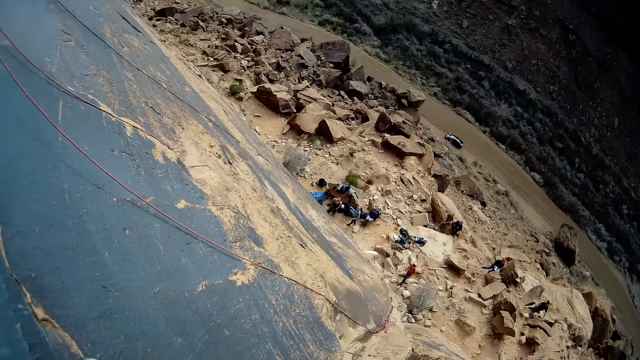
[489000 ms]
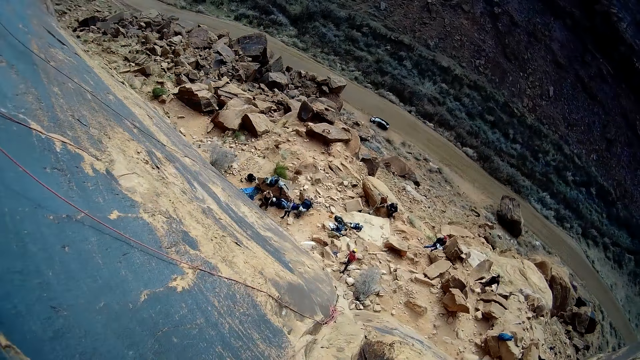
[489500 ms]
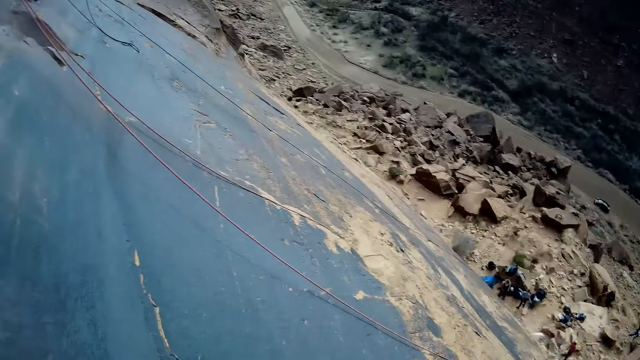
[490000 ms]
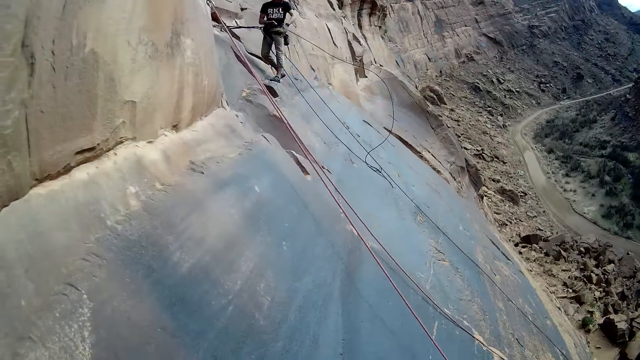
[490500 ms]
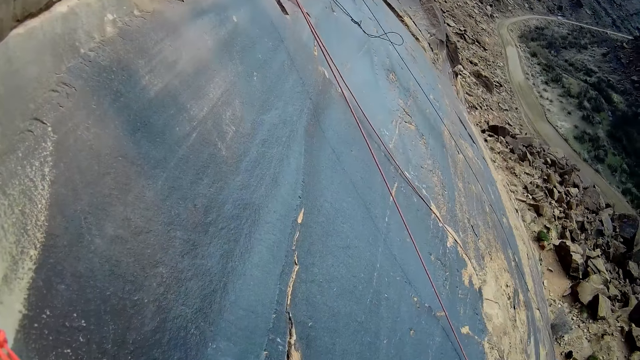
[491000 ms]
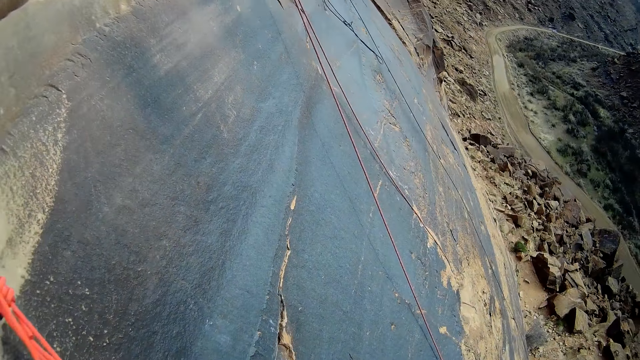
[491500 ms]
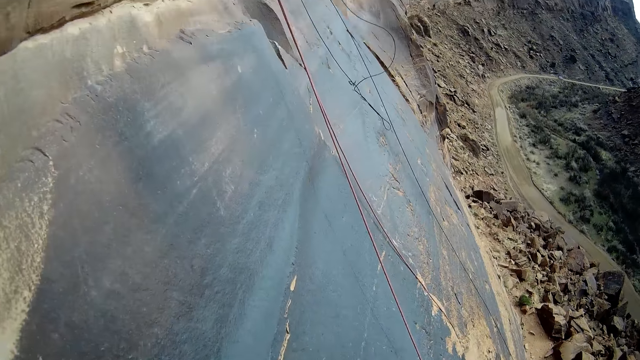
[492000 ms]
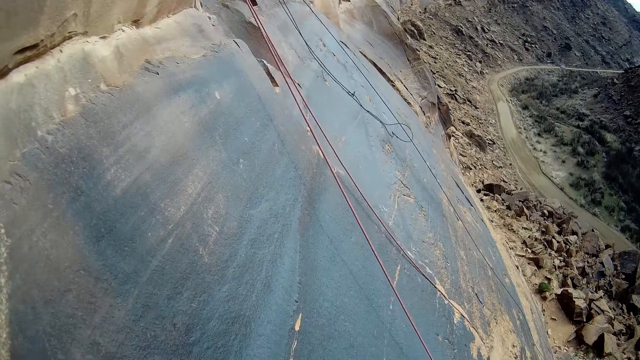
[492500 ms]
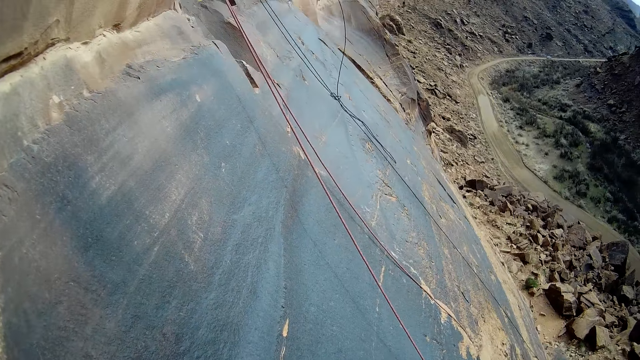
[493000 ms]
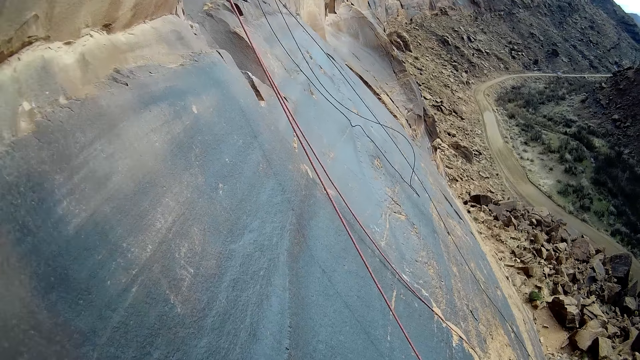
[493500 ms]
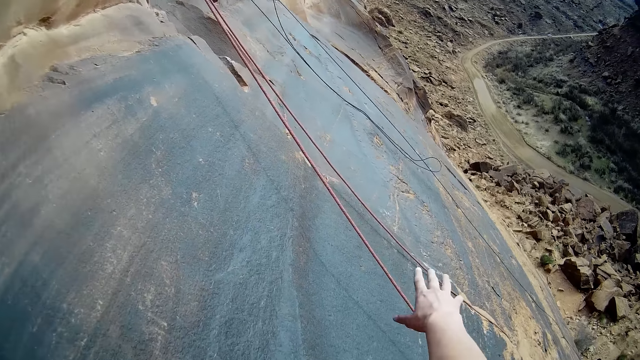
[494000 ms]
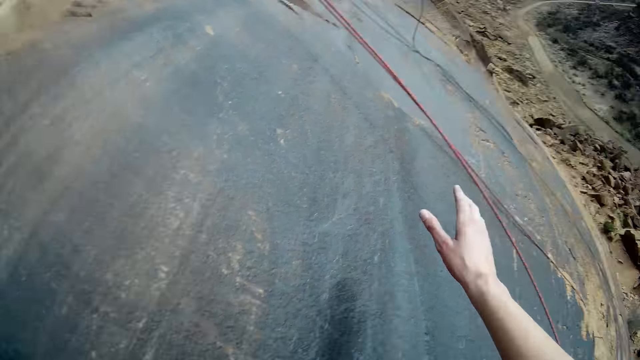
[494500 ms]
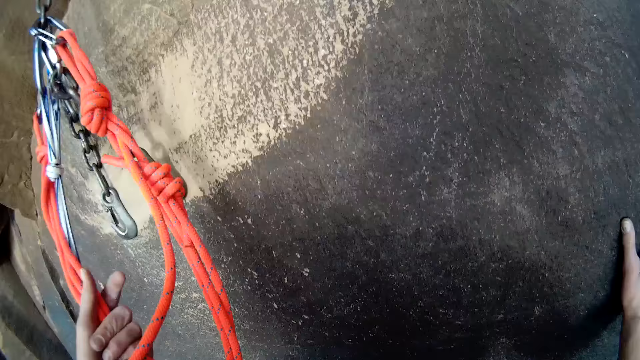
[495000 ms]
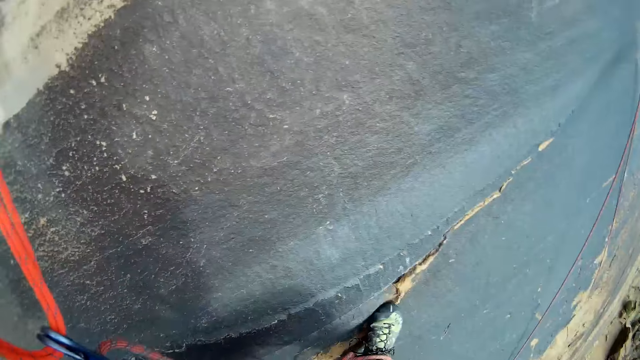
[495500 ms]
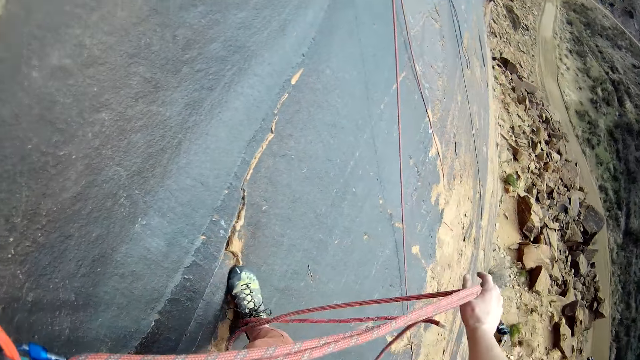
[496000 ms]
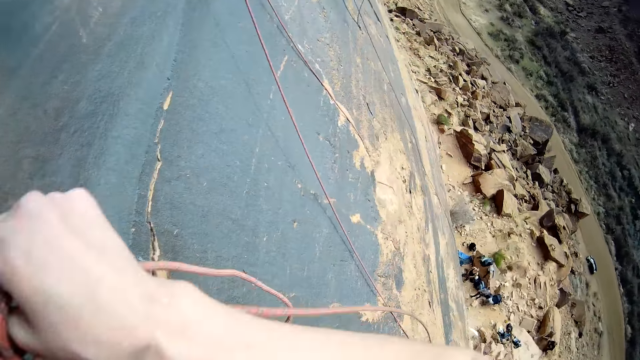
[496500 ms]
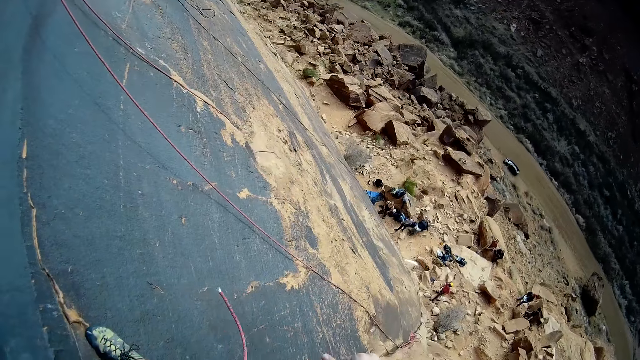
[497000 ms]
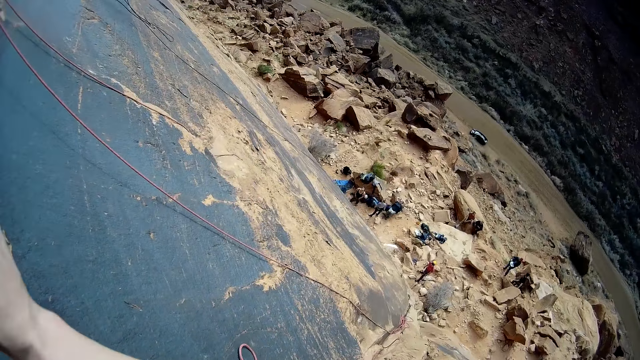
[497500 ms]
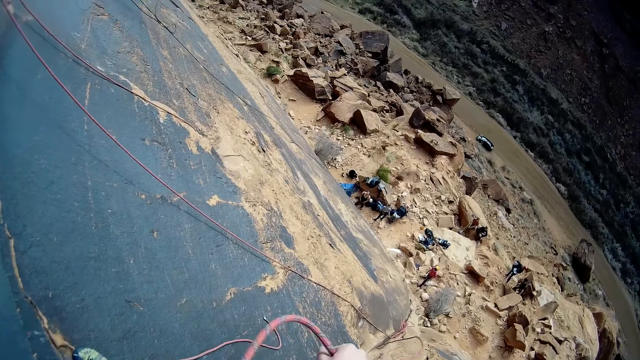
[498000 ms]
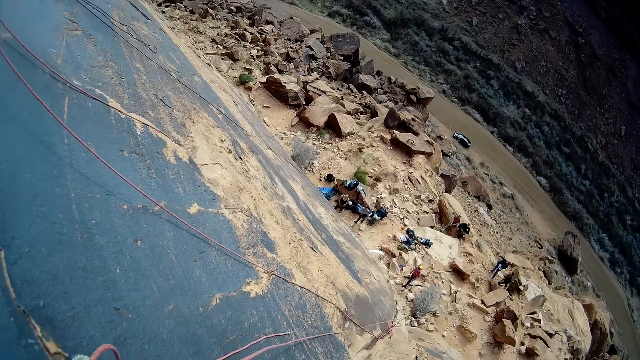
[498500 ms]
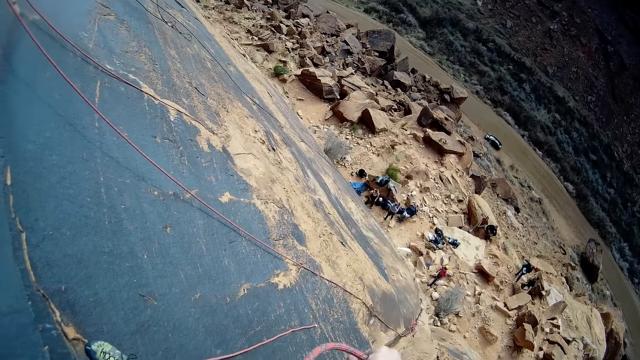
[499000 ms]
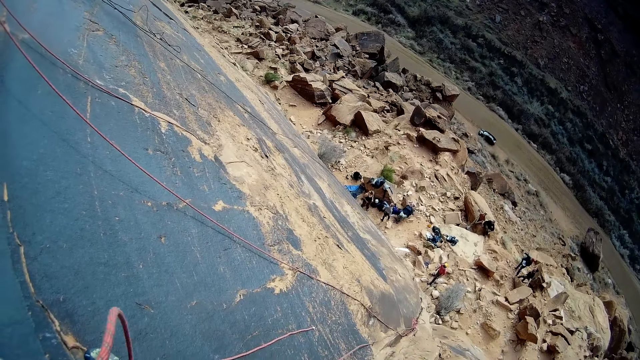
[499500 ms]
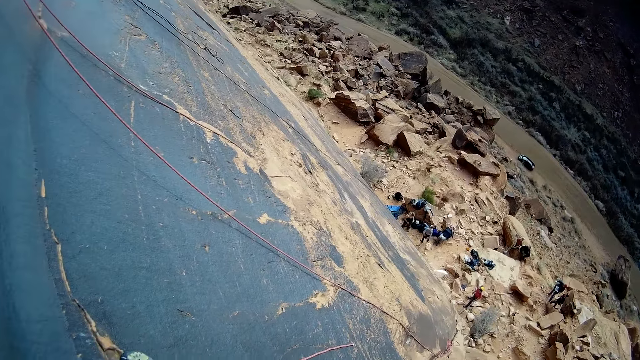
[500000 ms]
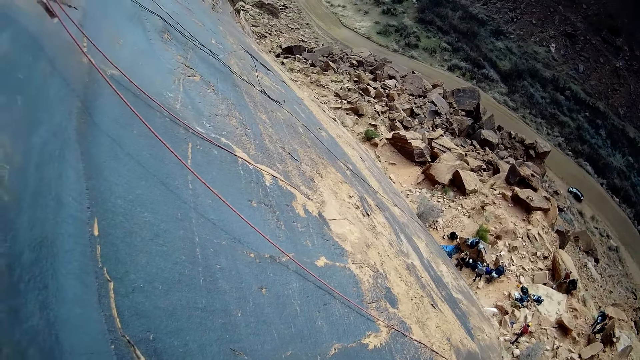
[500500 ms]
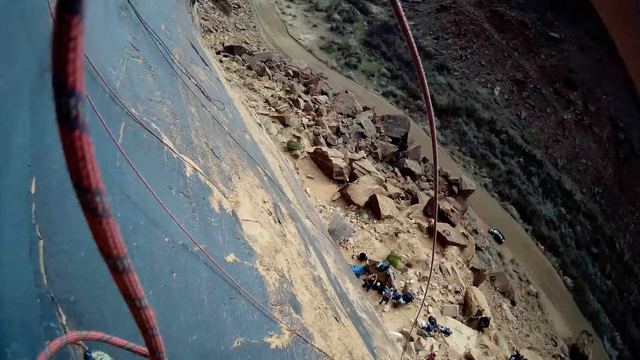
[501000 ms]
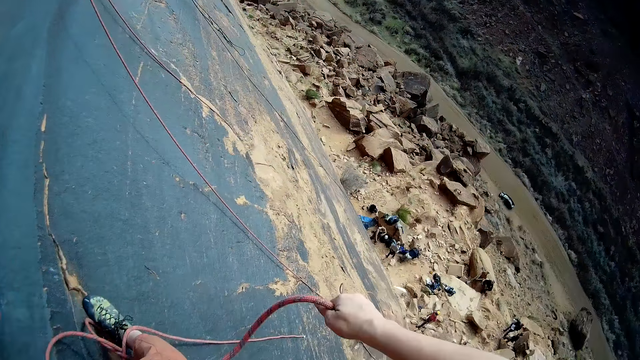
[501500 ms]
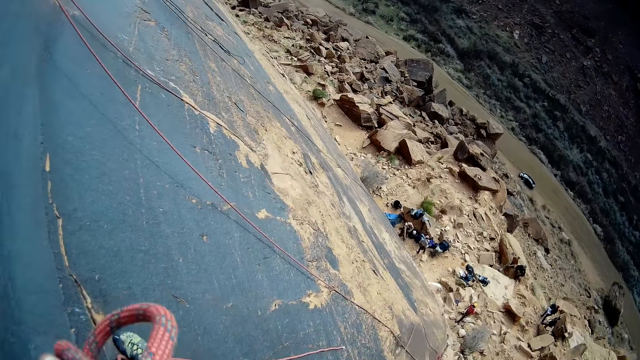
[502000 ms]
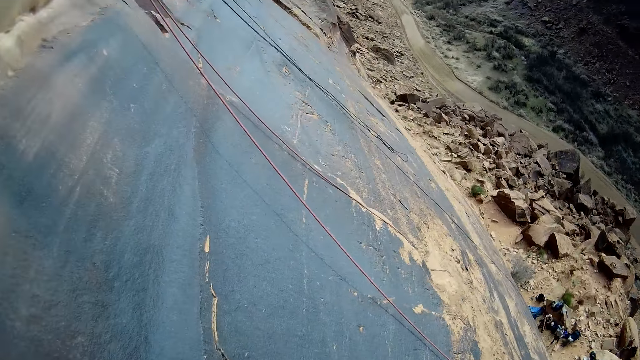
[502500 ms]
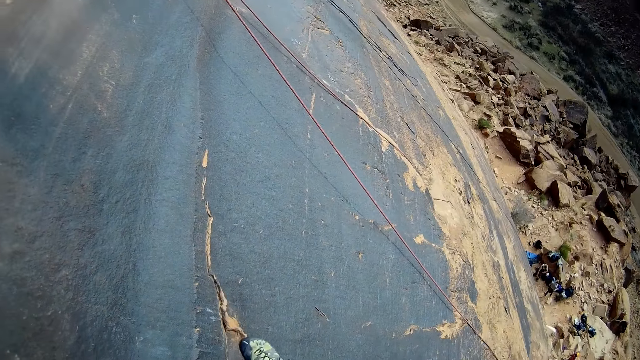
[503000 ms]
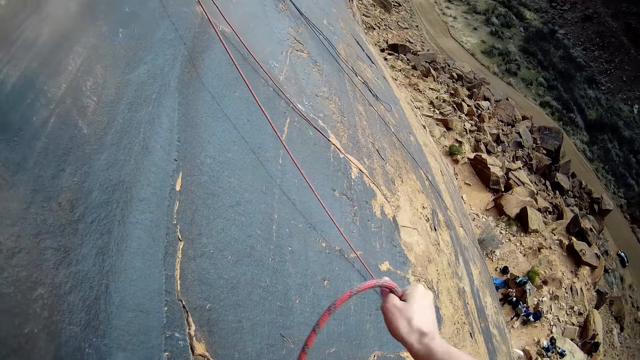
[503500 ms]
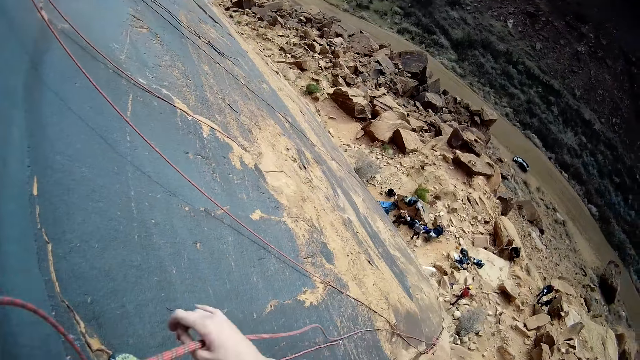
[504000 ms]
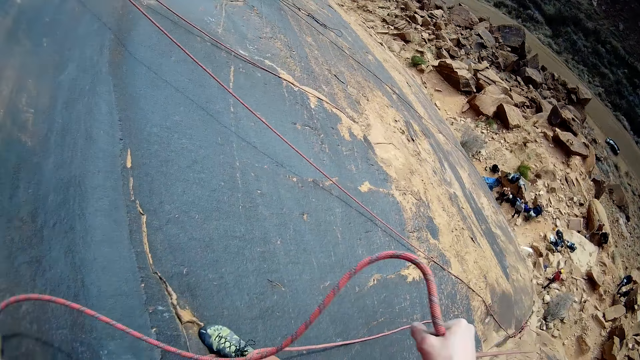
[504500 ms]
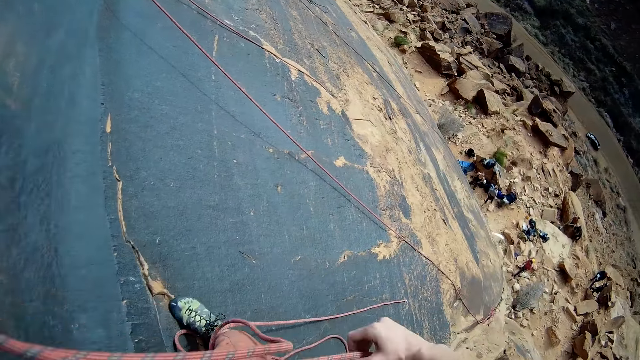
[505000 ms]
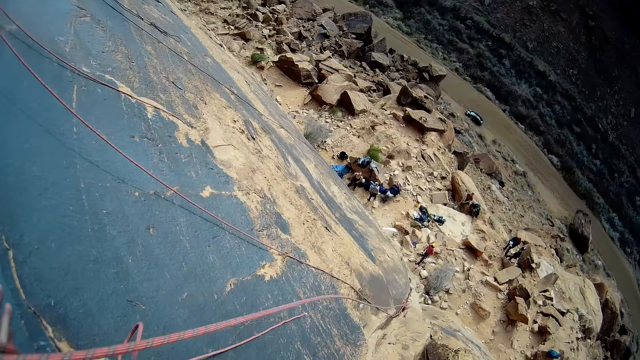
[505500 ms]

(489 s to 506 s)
The camera wearer stretches hands towards the rope. He pulls up the rope with his hands.

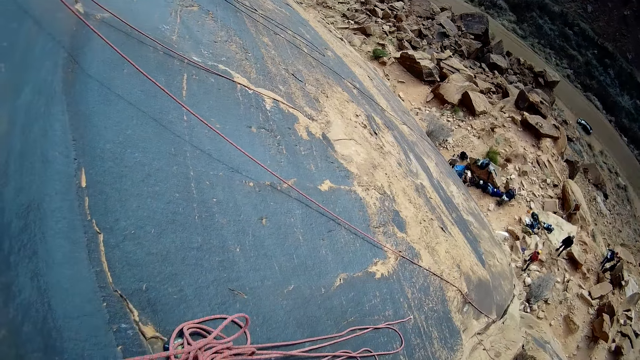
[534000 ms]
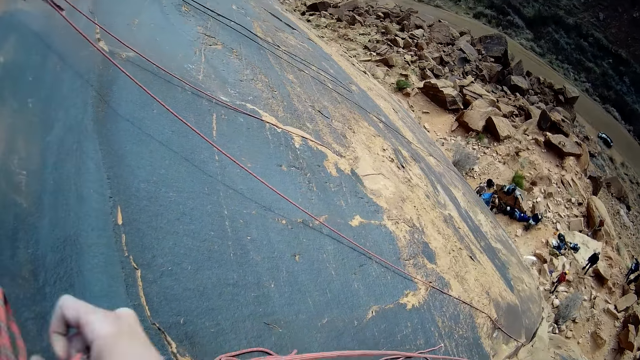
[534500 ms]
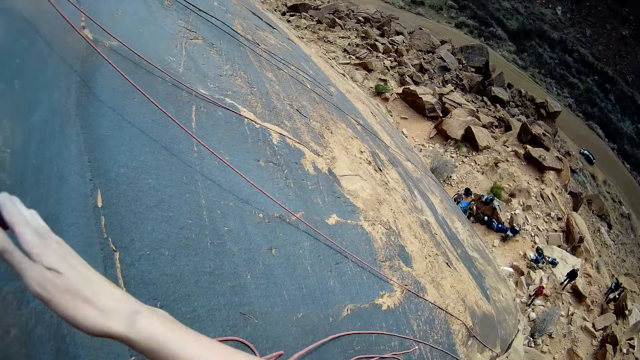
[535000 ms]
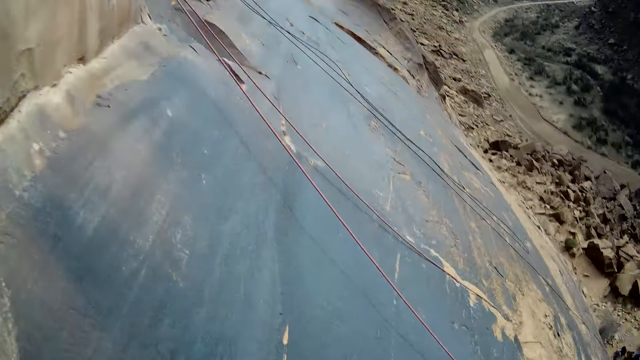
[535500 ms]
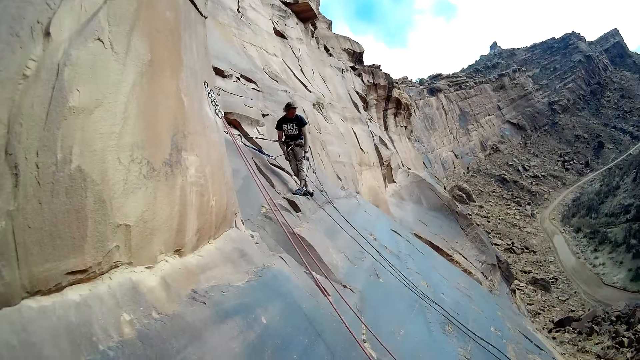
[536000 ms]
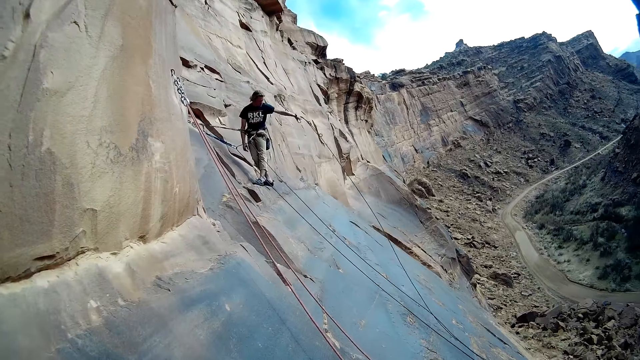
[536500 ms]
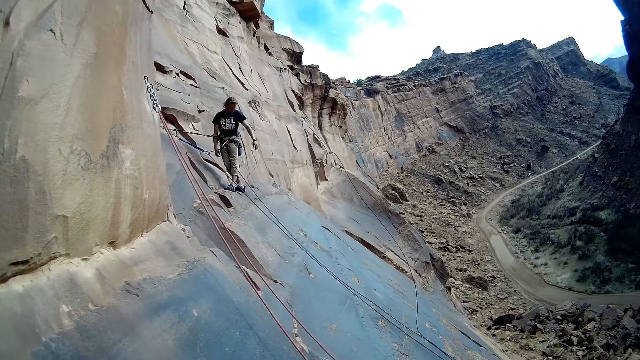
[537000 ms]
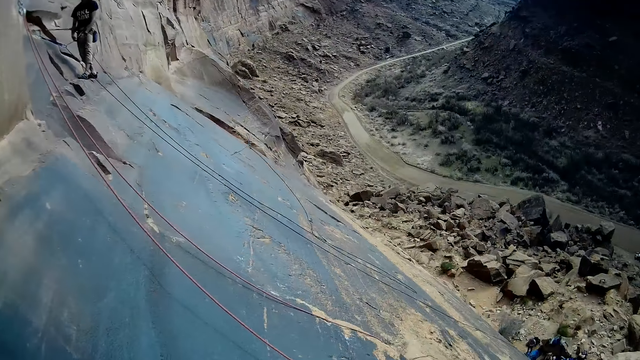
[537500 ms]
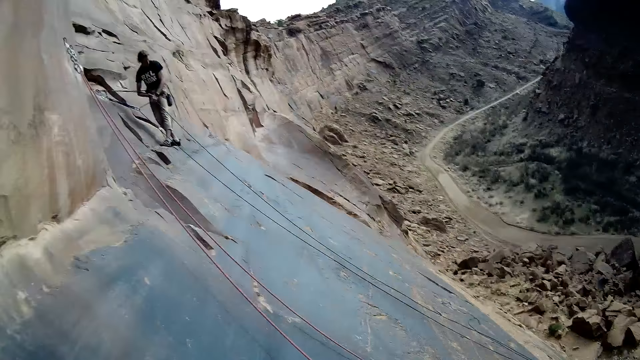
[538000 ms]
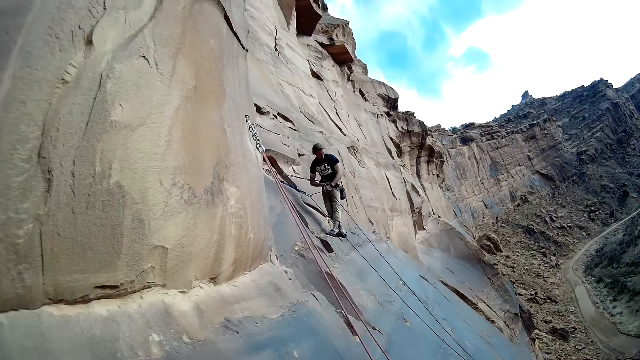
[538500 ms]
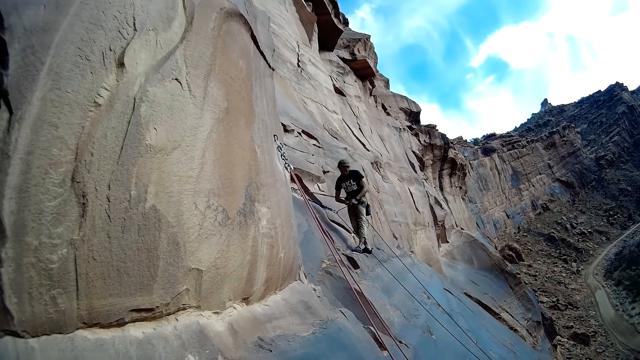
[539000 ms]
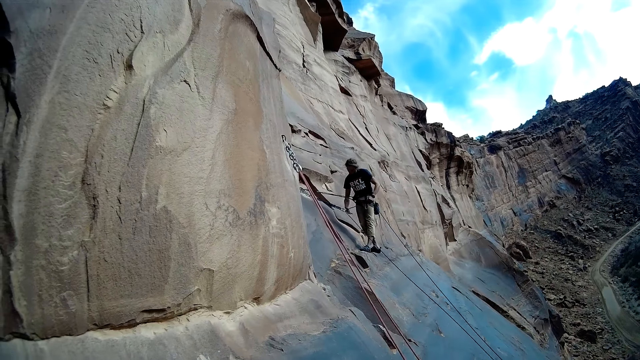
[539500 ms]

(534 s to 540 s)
The man throws a rope down.
